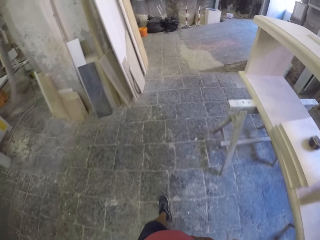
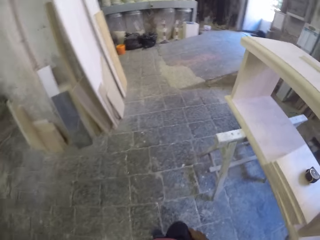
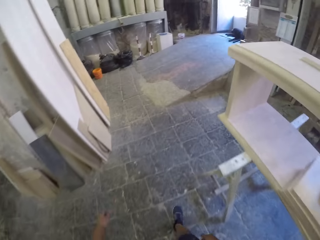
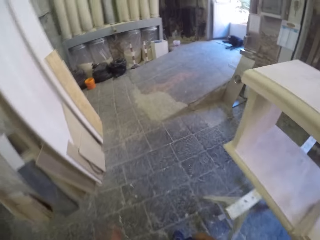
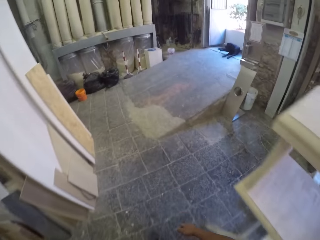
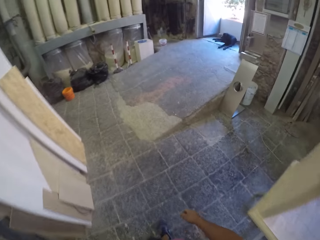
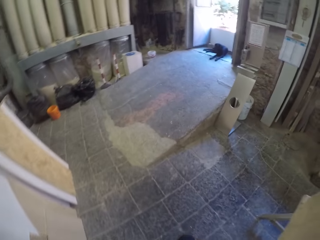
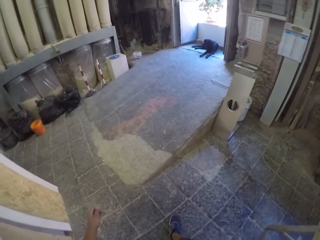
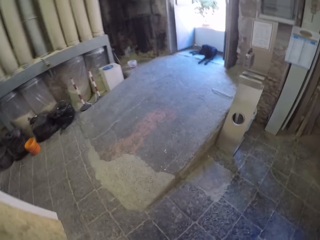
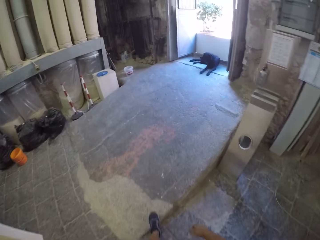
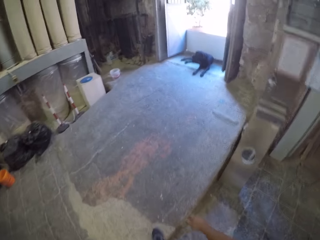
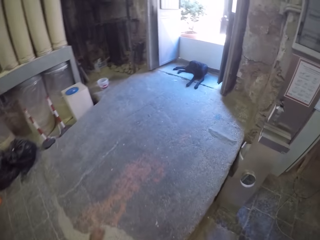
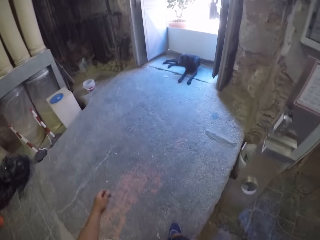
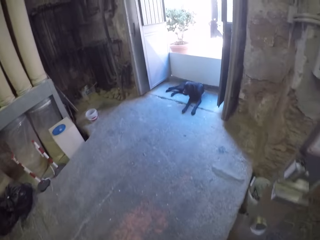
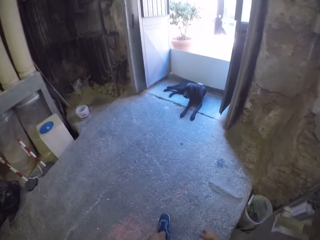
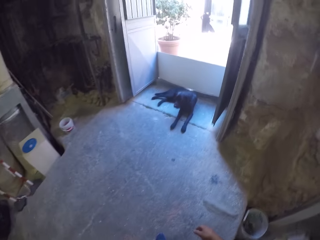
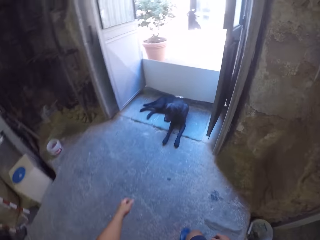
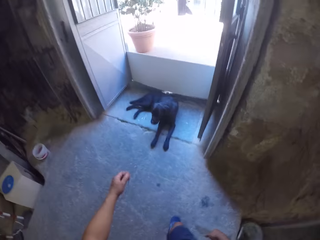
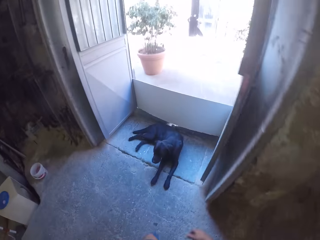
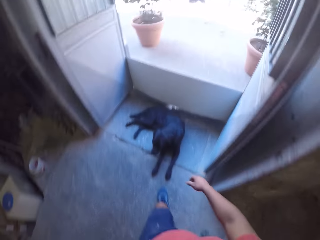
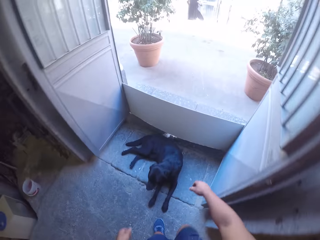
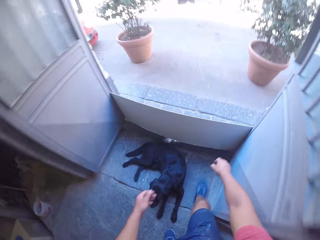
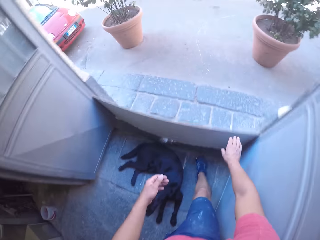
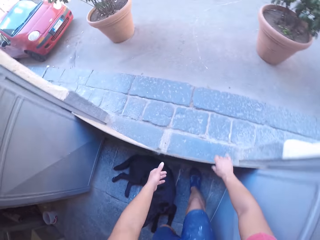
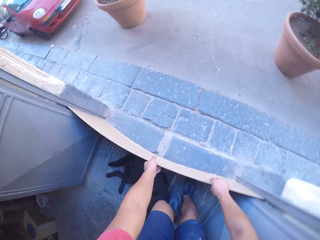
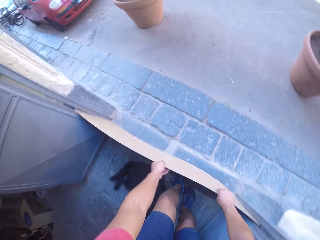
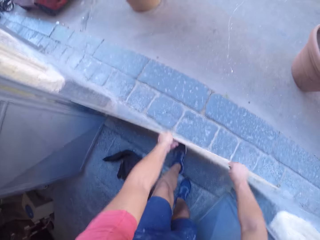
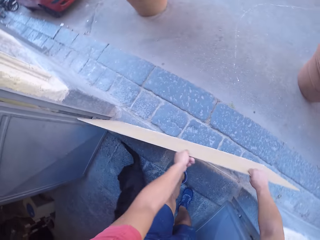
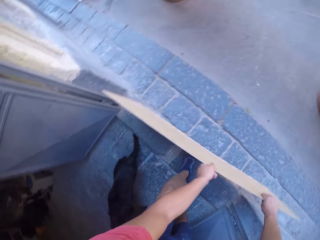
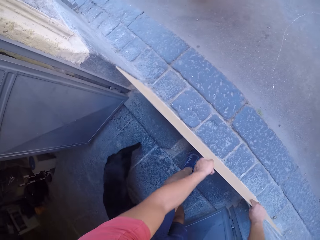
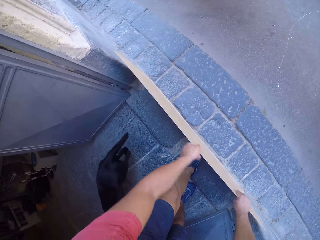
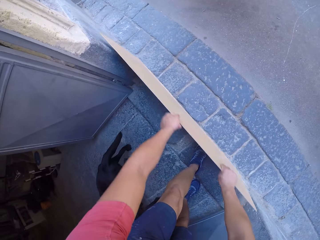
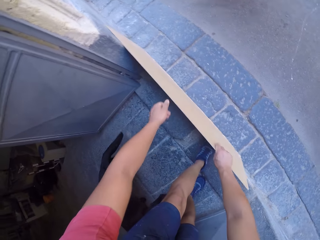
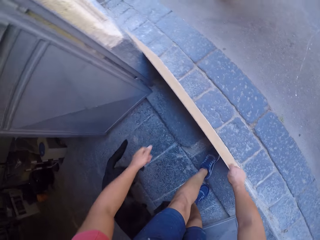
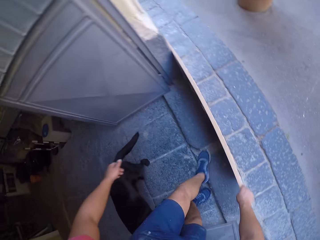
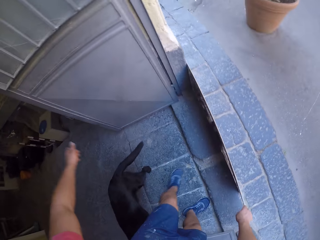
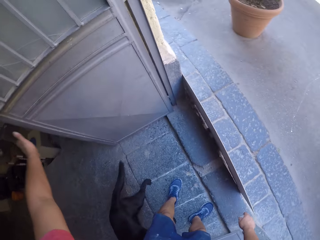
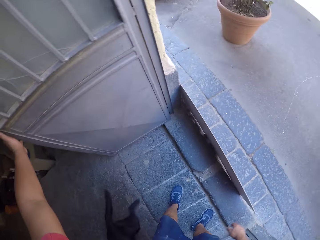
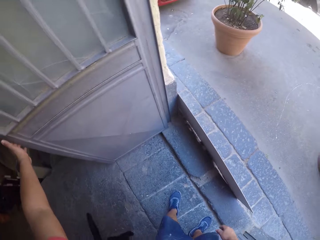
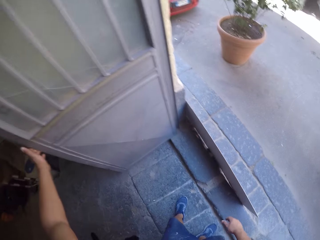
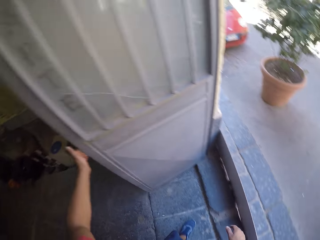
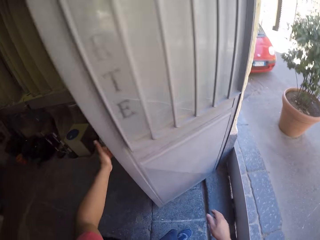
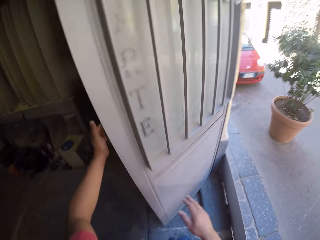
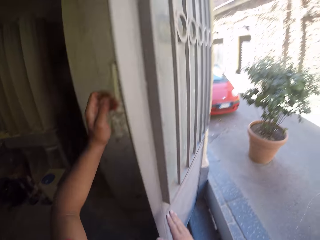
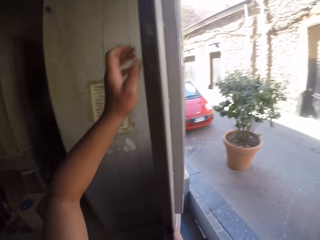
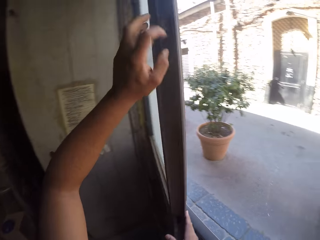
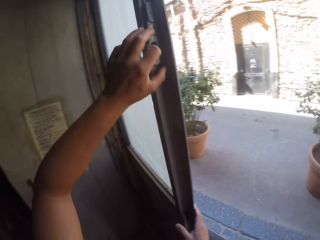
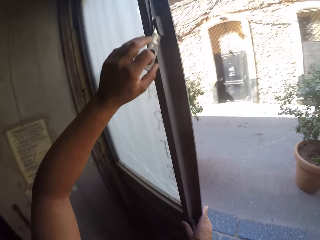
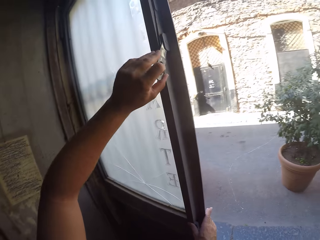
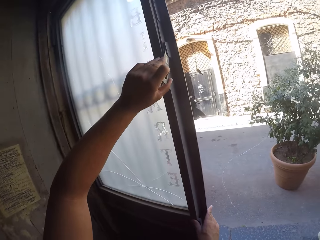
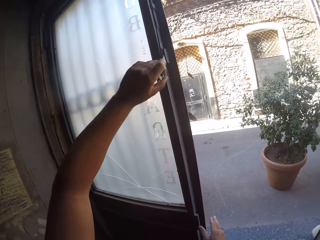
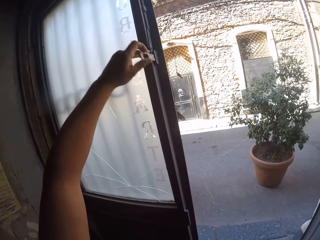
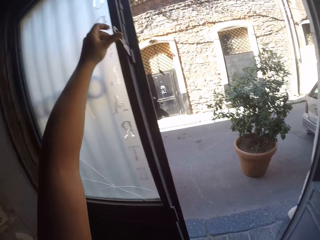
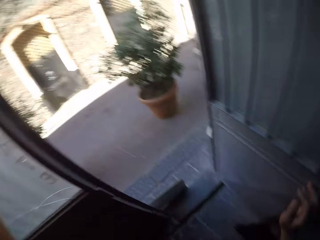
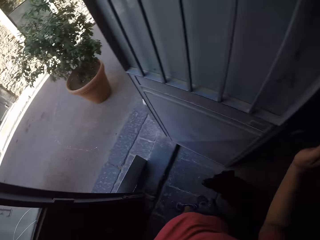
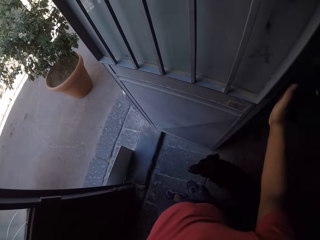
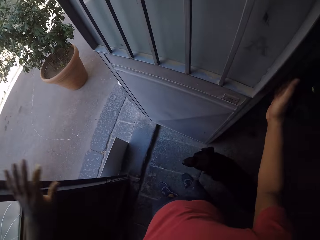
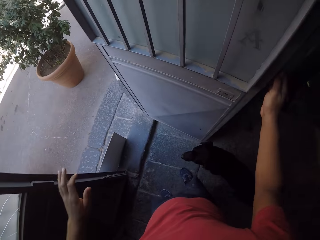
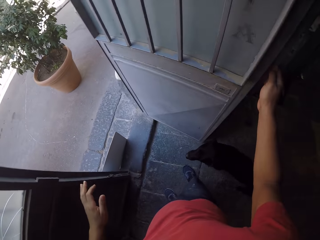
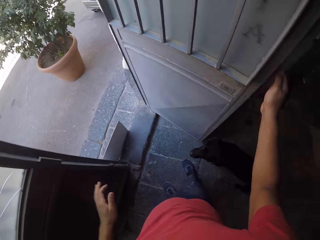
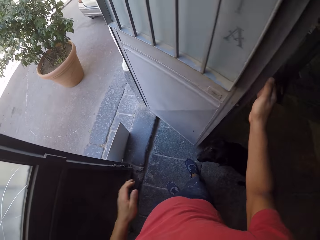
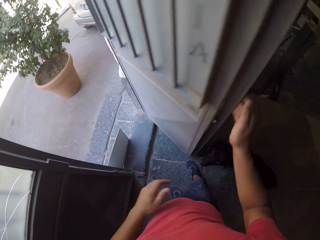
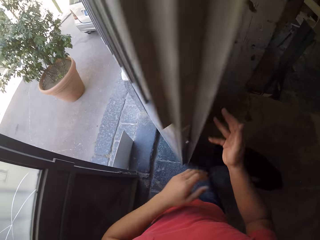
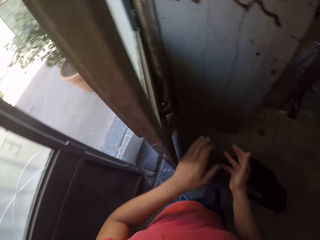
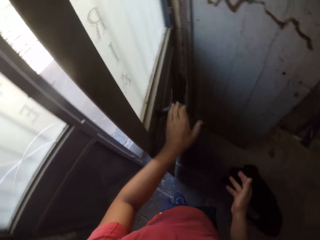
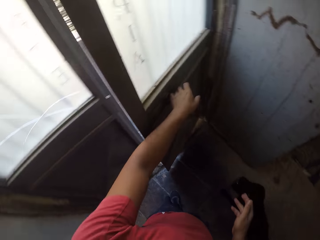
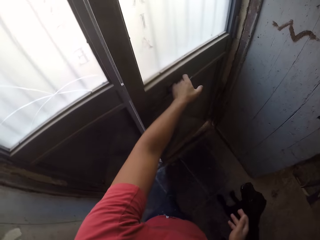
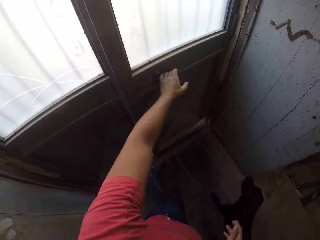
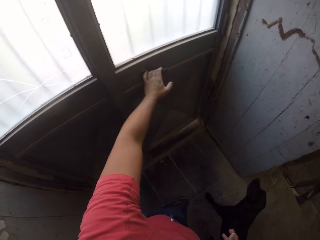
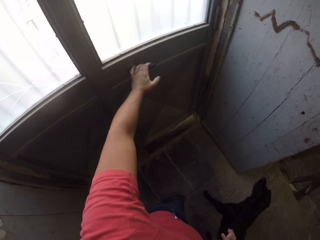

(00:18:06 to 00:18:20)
The camera wearer moves the cardboard on the door. They close the door of the workshop. They touch the door.

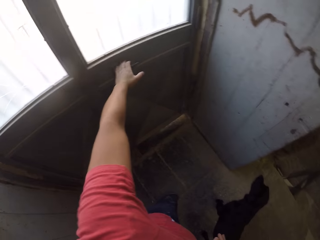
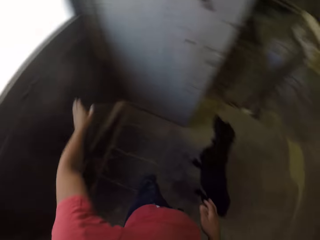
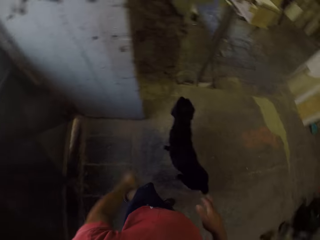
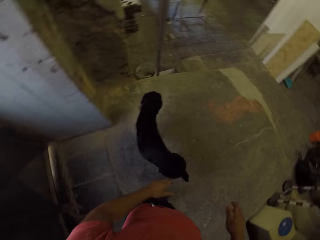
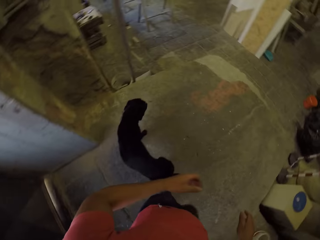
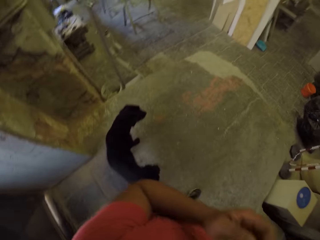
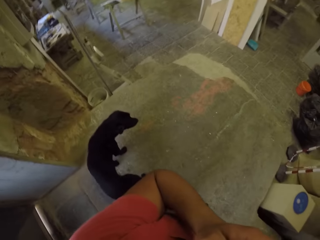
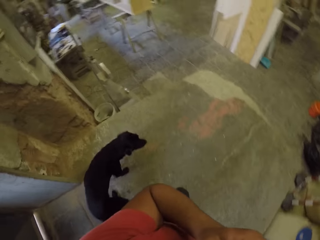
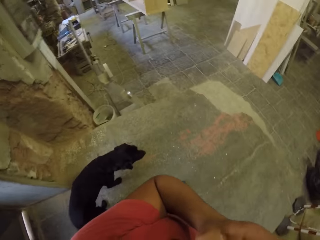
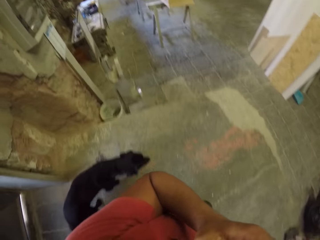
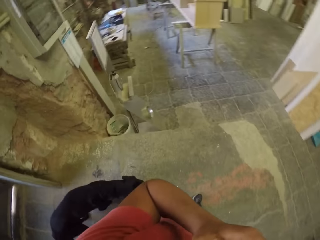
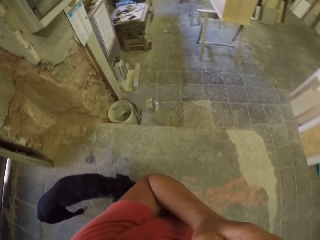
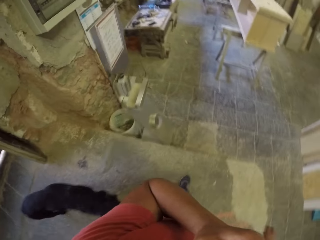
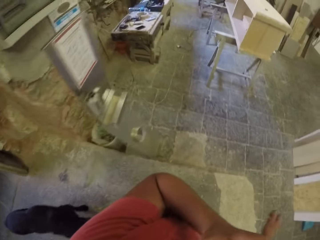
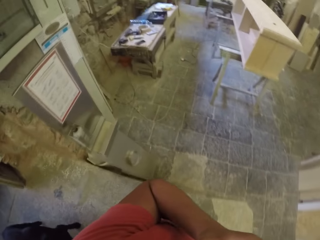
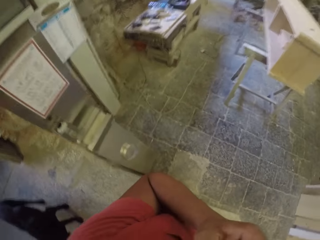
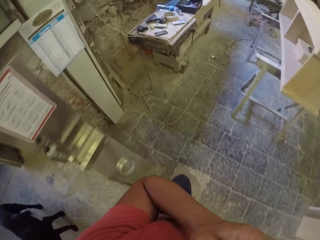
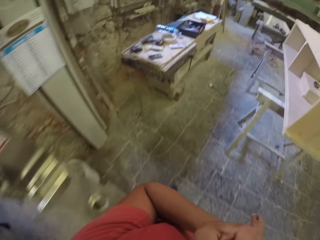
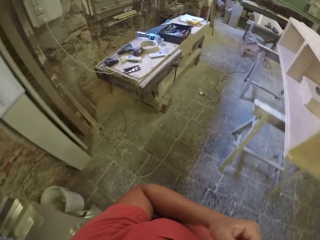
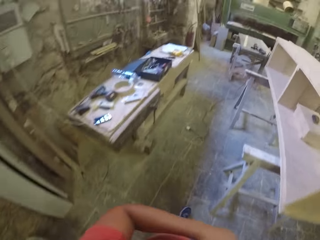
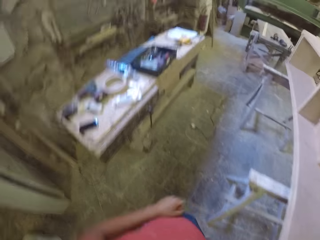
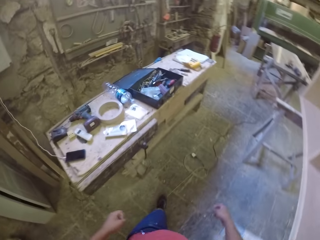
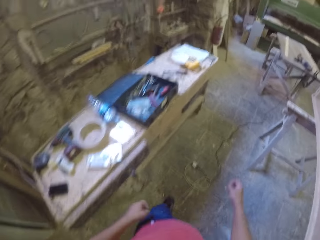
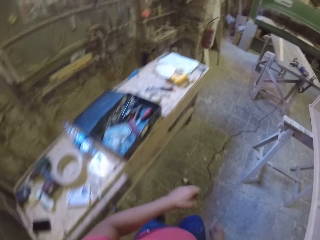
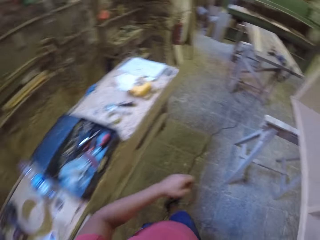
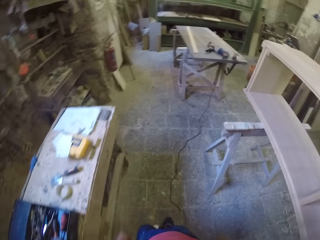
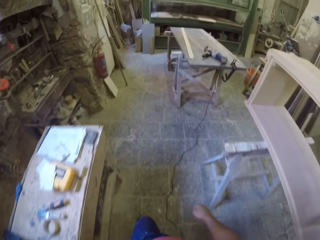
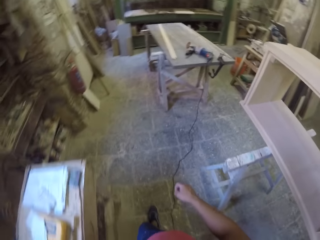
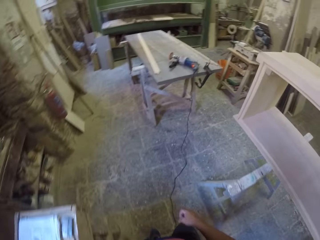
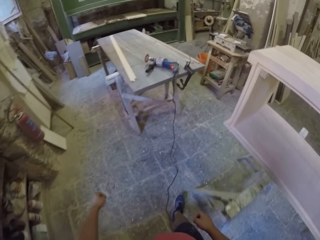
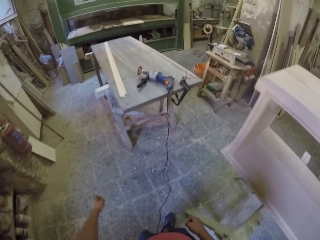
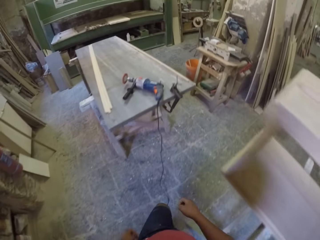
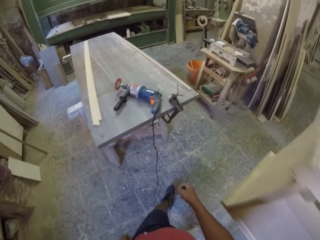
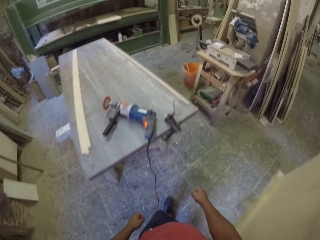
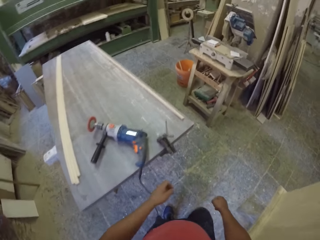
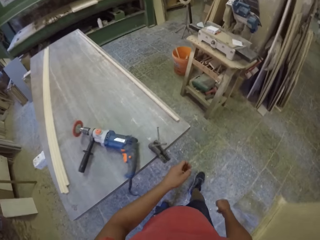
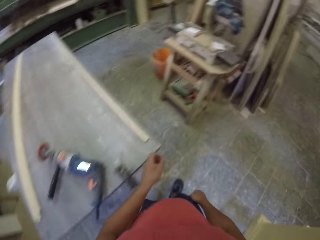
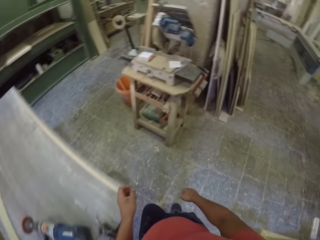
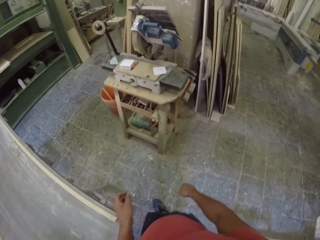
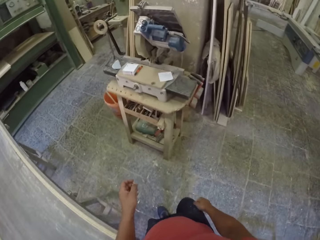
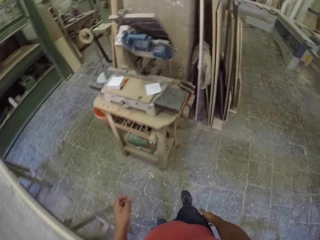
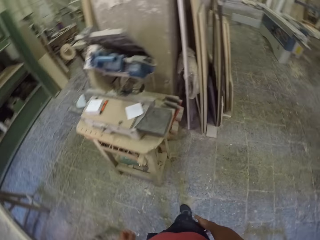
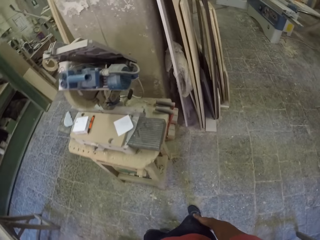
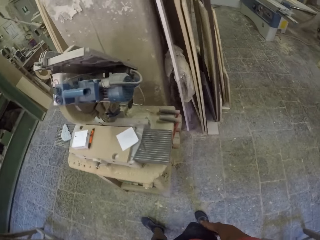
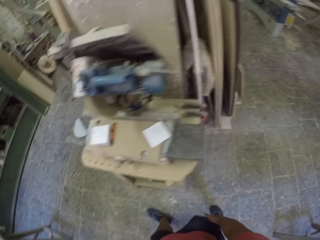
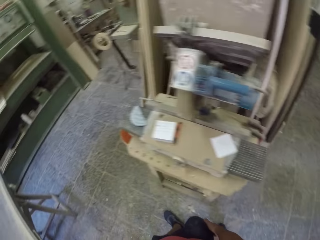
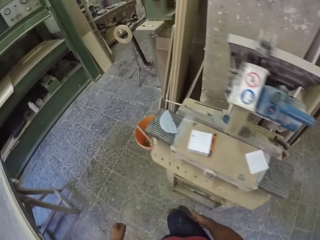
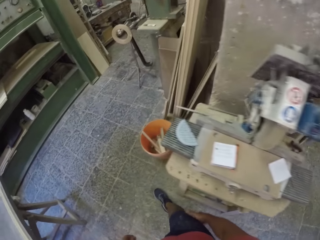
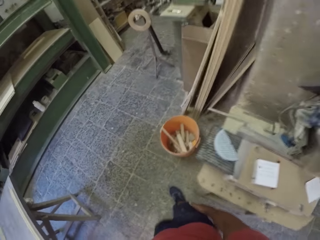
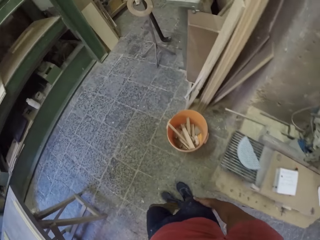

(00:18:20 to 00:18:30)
The camera wearer walks in the workshop.
